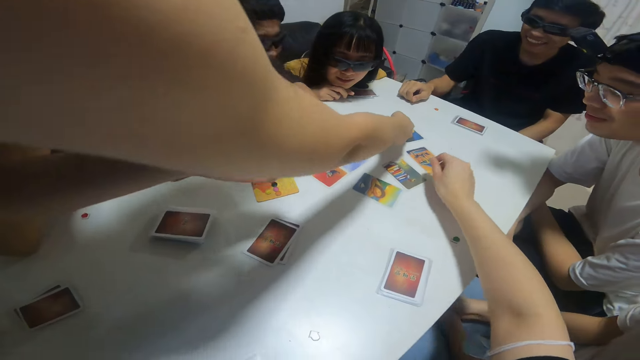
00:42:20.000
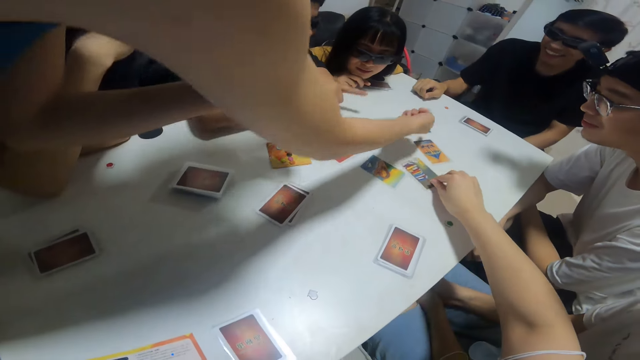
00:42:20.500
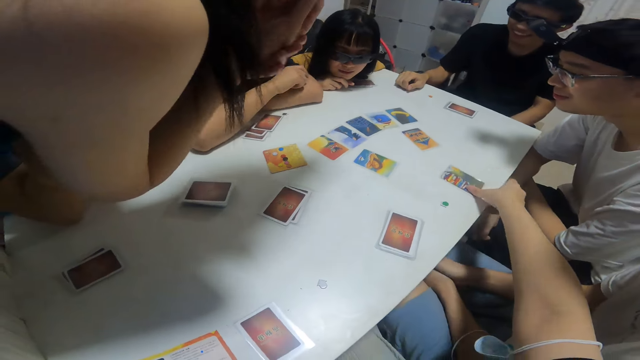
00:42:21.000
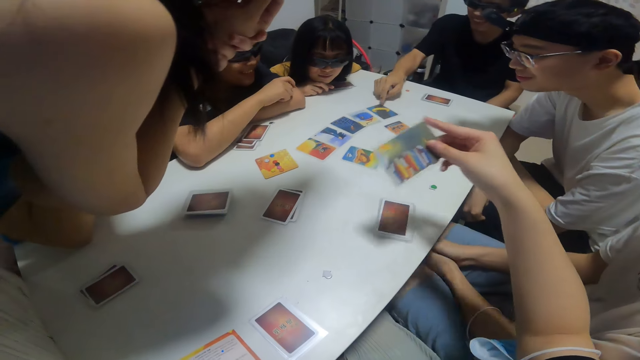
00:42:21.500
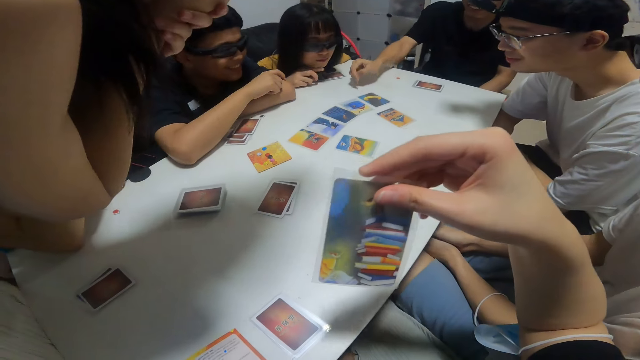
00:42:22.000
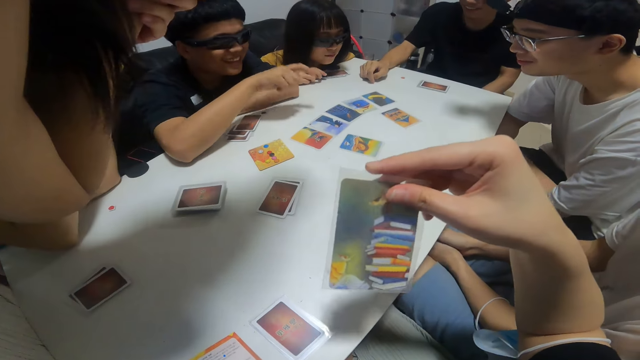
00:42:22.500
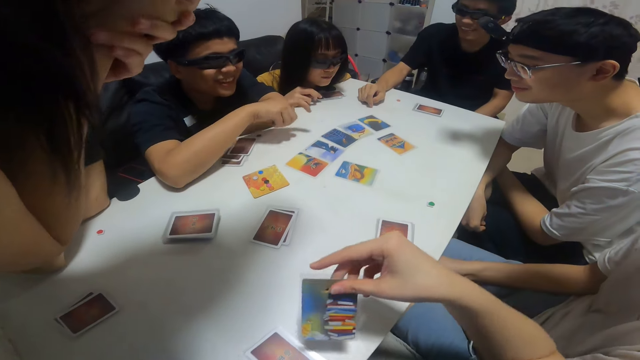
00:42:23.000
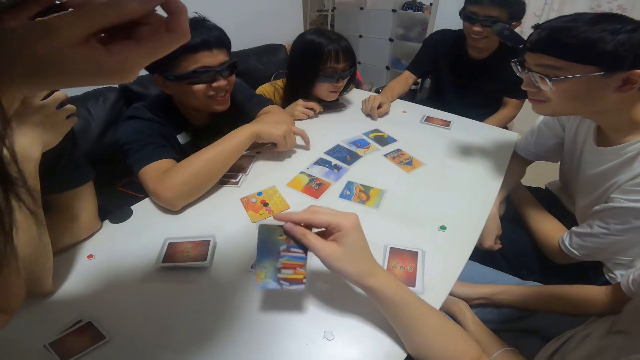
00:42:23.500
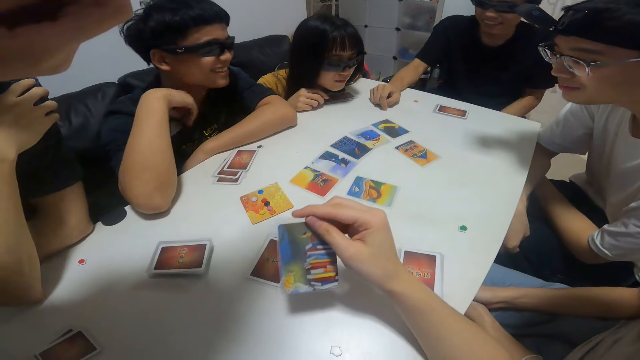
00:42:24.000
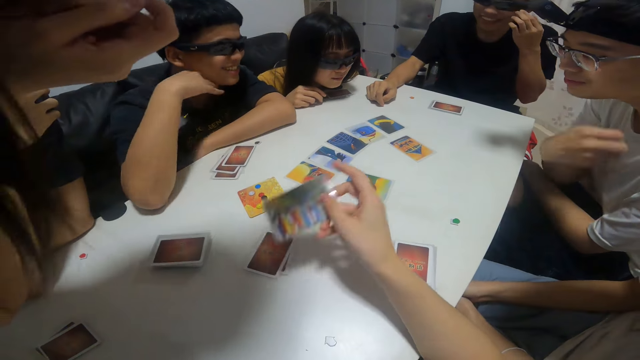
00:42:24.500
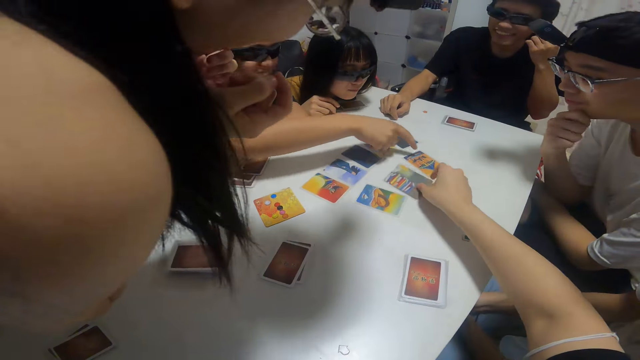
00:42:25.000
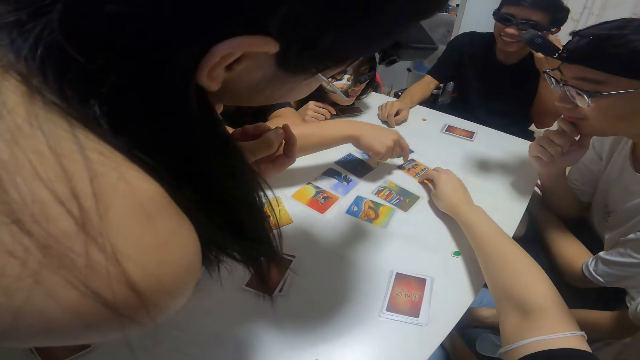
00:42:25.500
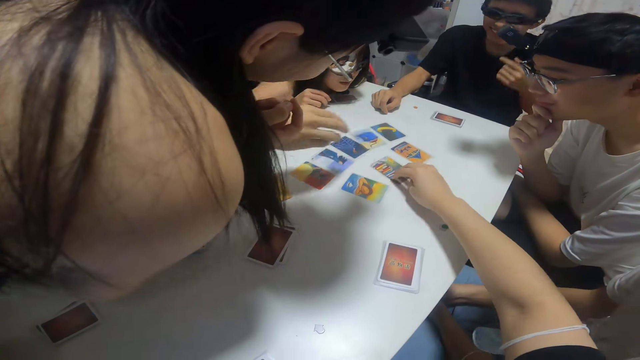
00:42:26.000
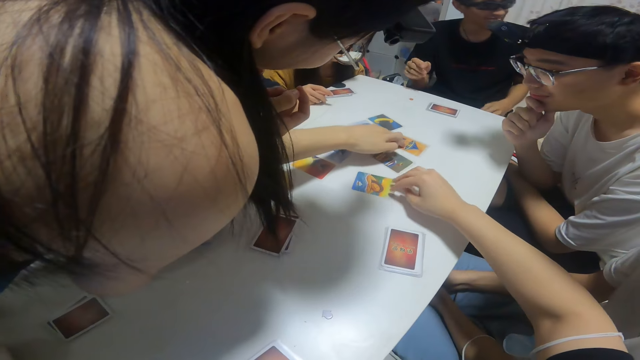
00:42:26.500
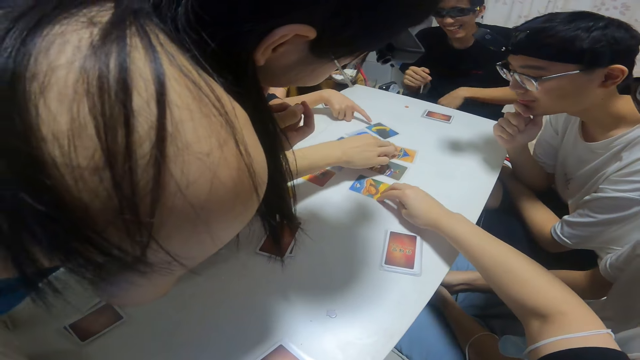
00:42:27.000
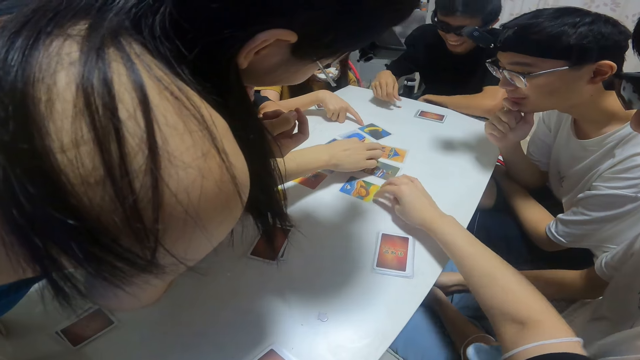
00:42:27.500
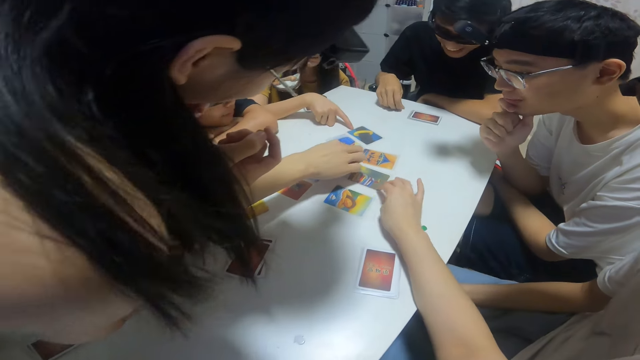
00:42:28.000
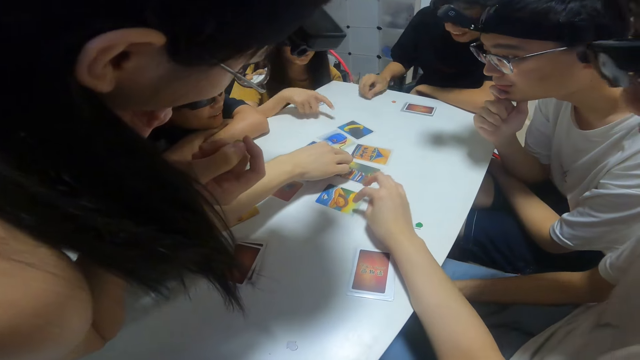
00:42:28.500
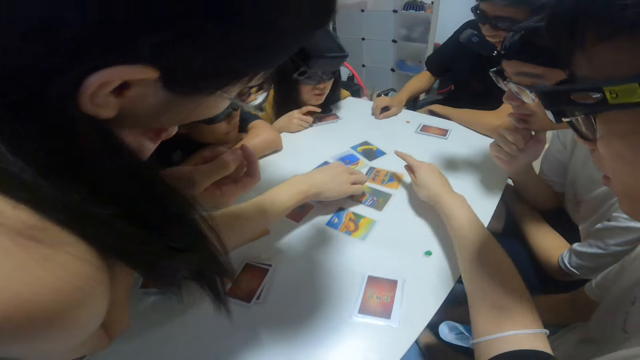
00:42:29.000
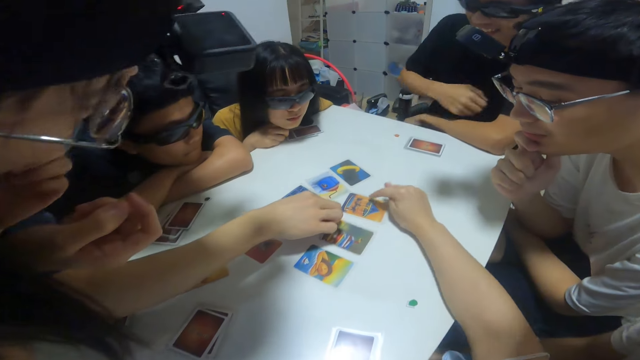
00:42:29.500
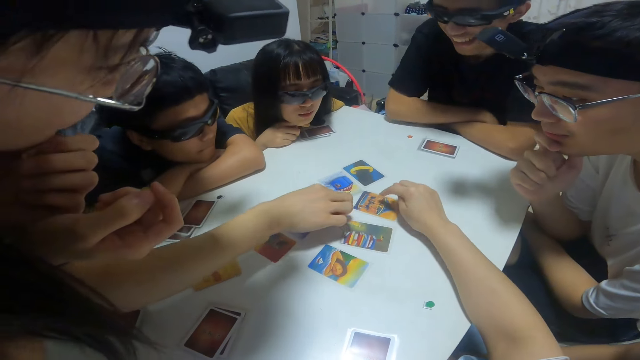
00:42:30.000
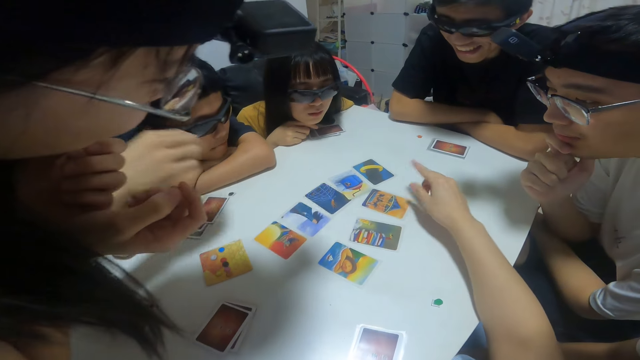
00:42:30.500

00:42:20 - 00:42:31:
The camera wearer points at the card on the table. He picks another card from the table with his right hand. He looks at the card. A man converses with another man. The camera wearer looks at the card. He drops the card on the table with his right hand. He converses touching the cards. He arranges the cards on the table. A woman looks at the cards. The camera wearer touches the cards. He converses.
